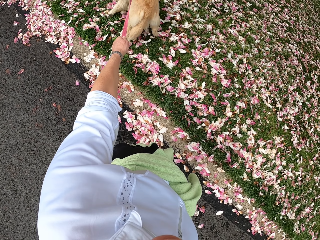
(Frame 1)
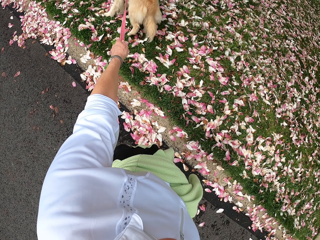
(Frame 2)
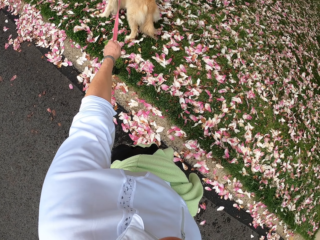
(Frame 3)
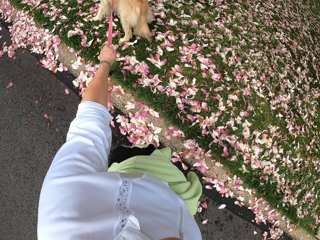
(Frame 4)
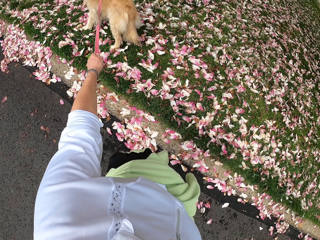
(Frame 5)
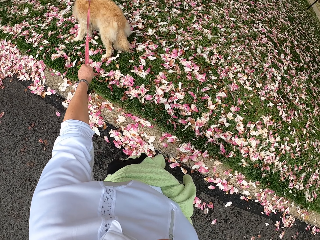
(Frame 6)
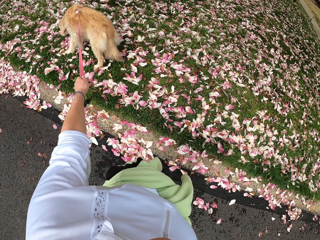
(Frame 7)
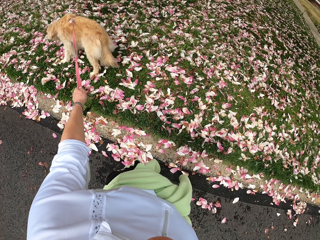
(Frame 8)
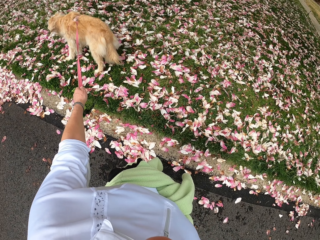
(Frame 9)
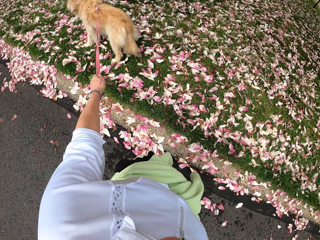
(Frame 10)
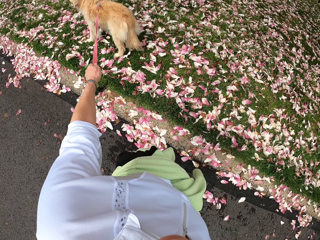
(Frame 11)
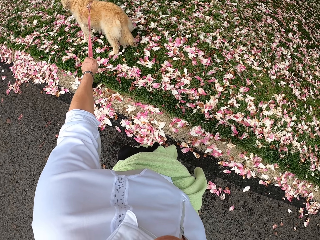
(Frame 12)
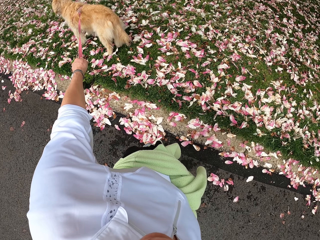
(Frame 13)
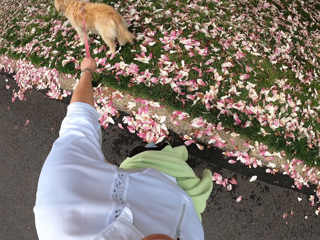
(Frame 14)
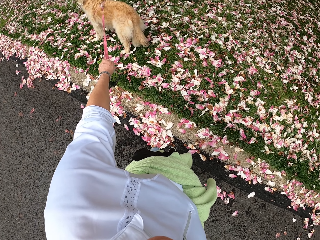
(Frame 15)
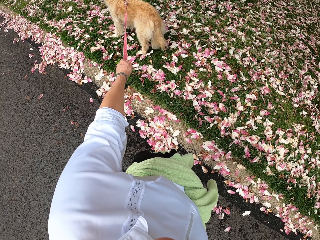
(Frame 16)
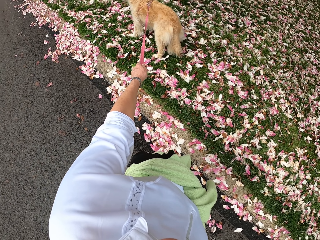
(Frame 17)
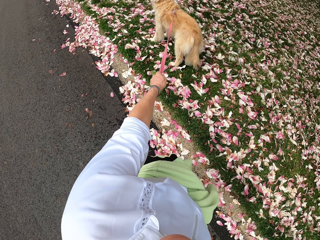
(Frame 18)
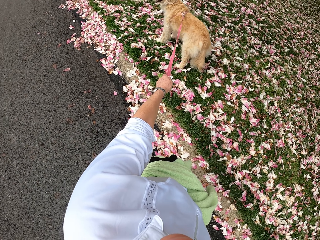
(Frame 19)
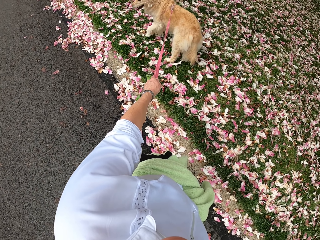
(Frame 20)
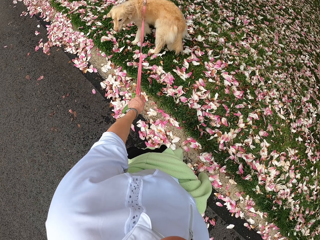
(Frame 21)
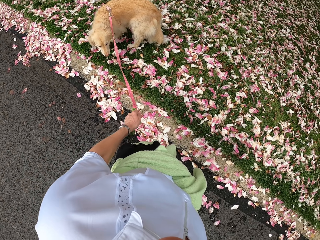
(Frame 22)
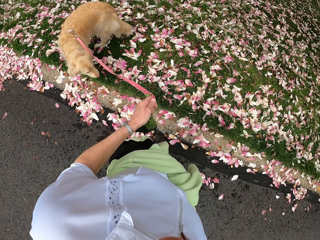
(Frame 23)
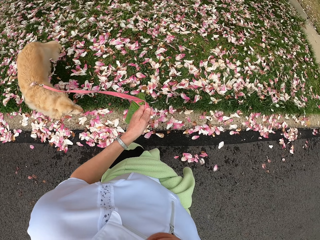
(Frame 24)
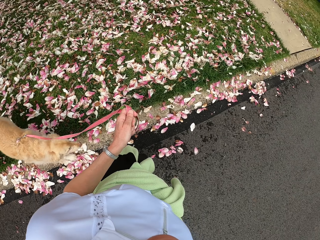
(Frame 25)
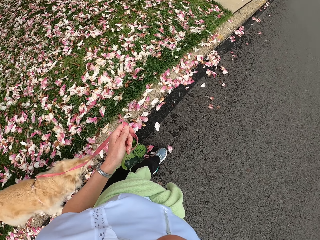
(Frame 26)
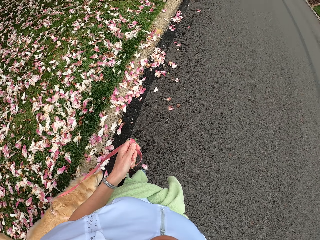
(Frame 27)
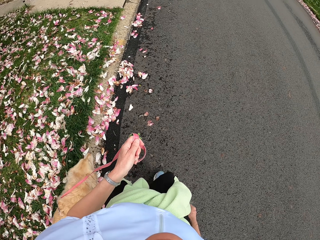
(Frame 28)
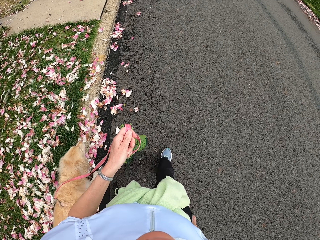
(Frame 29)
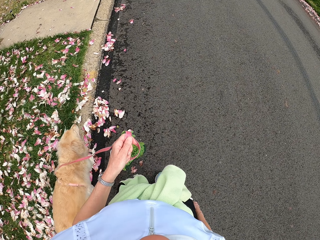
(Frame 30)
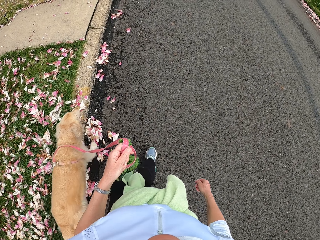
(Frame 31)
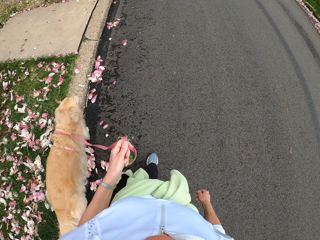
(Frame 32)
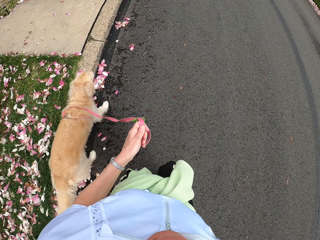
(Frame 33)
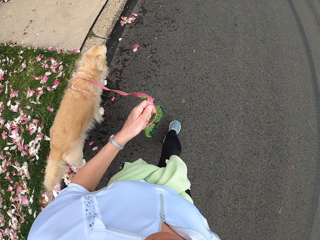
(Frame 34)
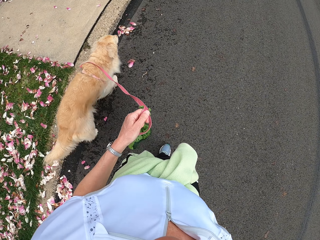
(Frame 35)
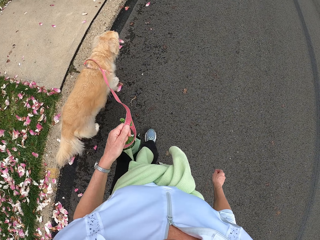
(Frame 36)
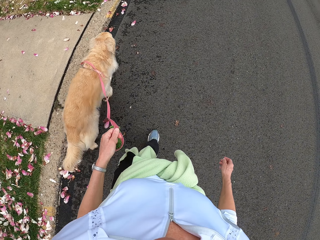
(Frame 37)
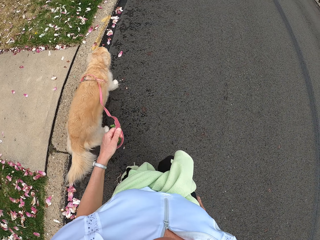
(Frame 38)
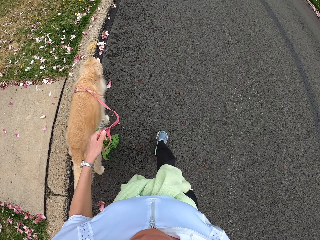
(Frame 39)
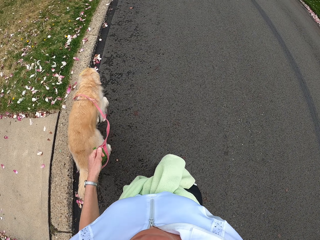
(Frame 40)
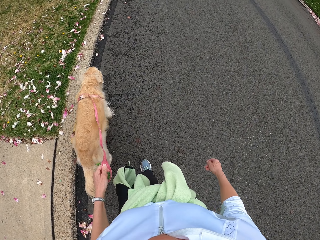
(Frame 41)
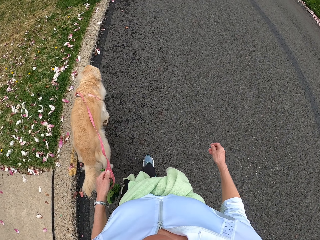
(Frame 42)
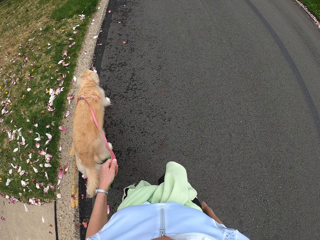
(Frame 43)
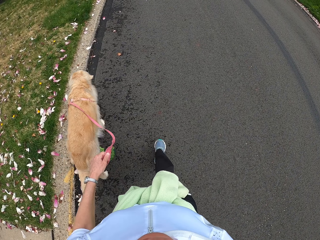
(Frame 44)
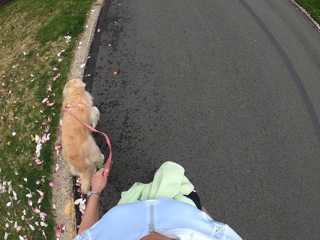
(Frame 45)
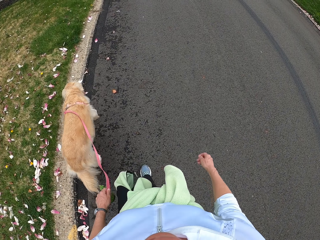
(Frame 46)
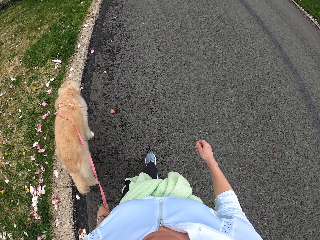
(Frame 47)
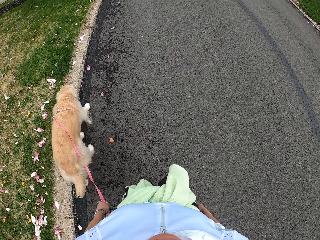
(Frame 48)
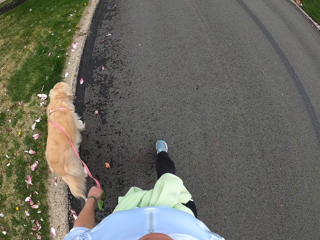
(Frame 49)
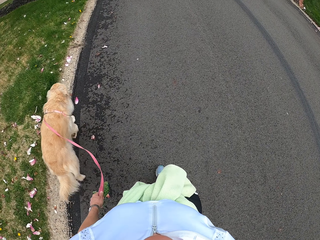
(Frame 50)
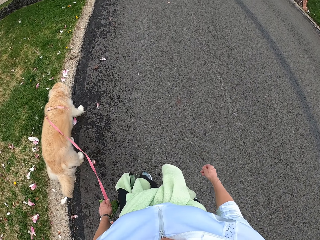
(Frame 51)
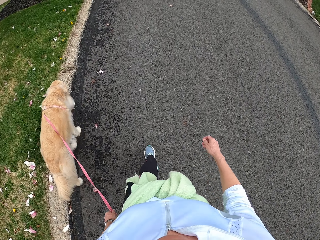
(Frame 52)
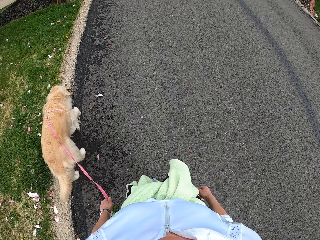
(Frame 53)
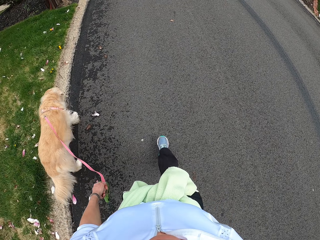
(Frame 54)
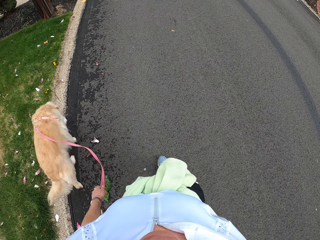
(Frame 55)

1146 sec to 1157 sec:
The camera wearer pulls the dog and walks along the road.

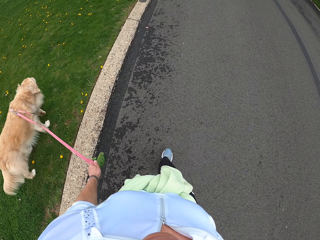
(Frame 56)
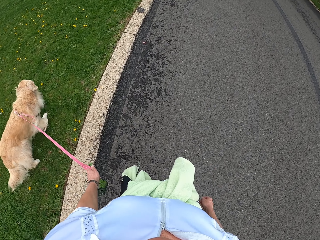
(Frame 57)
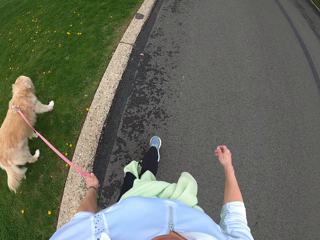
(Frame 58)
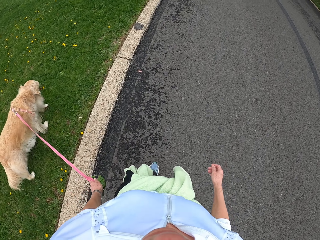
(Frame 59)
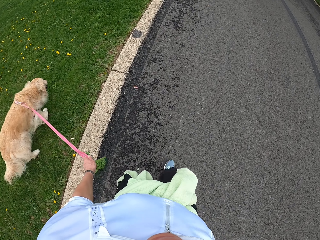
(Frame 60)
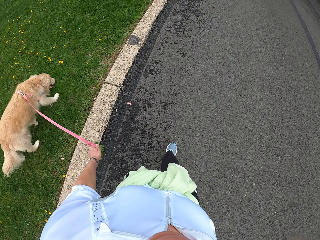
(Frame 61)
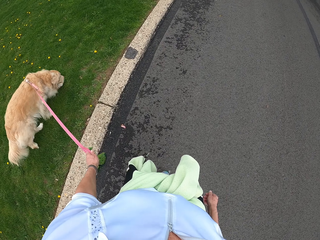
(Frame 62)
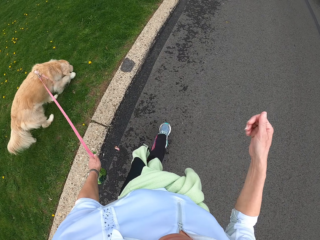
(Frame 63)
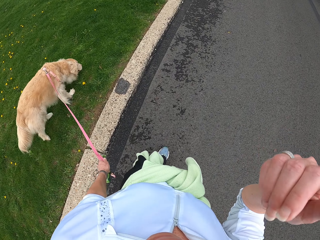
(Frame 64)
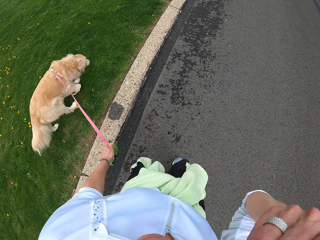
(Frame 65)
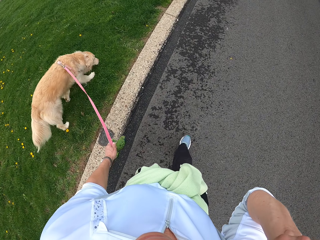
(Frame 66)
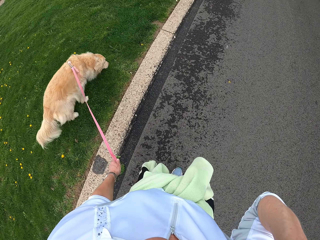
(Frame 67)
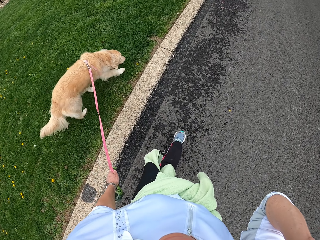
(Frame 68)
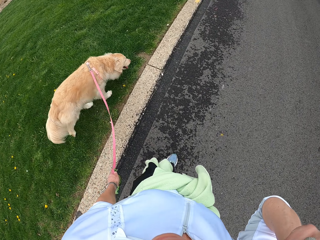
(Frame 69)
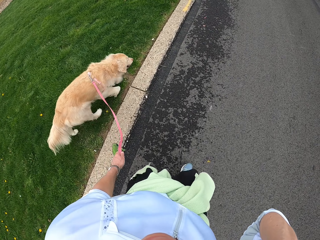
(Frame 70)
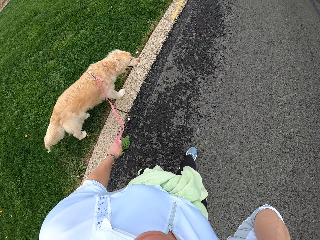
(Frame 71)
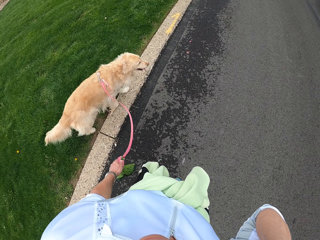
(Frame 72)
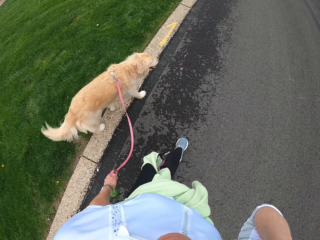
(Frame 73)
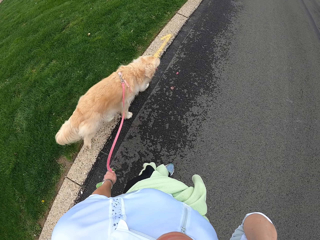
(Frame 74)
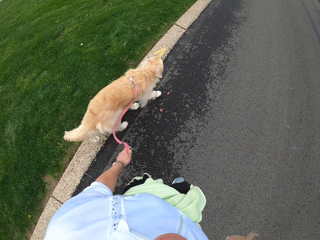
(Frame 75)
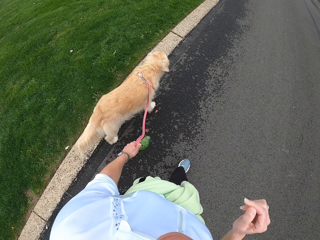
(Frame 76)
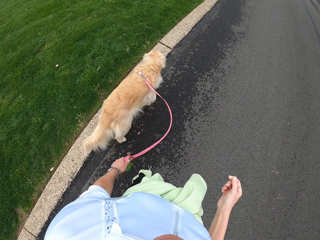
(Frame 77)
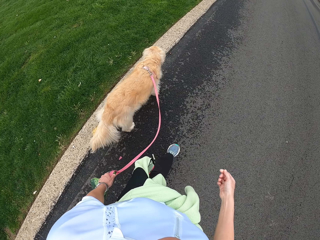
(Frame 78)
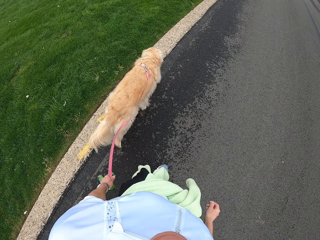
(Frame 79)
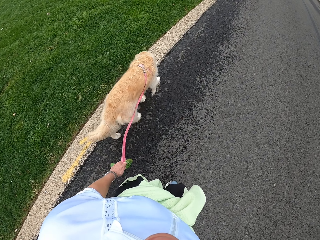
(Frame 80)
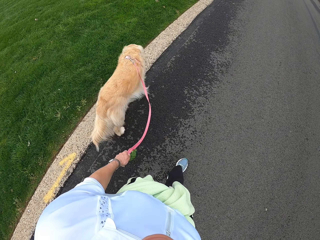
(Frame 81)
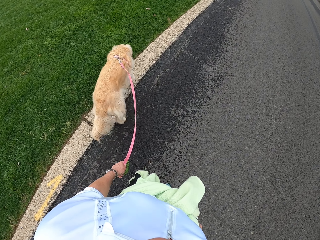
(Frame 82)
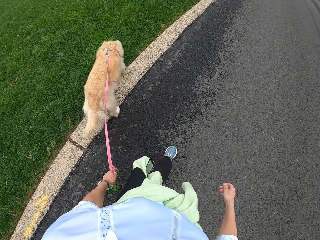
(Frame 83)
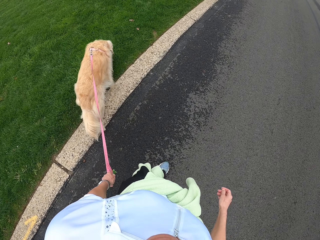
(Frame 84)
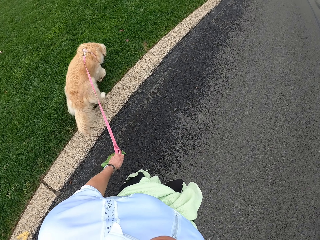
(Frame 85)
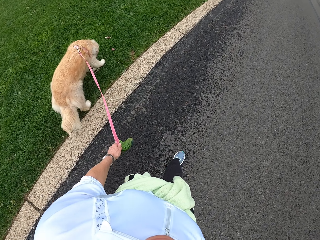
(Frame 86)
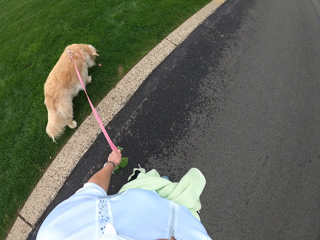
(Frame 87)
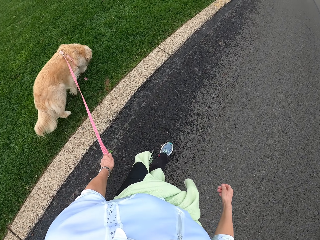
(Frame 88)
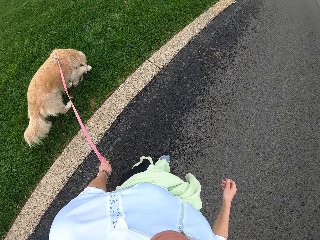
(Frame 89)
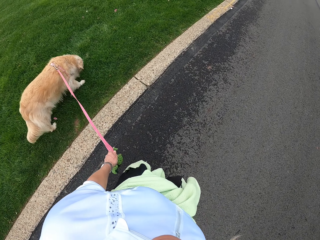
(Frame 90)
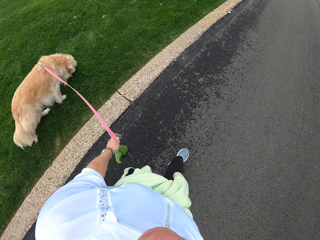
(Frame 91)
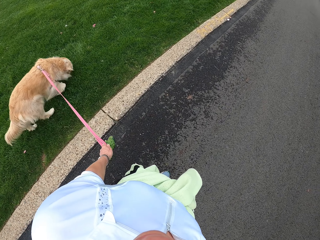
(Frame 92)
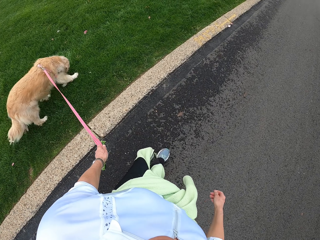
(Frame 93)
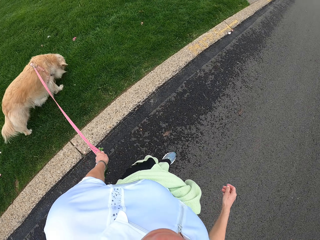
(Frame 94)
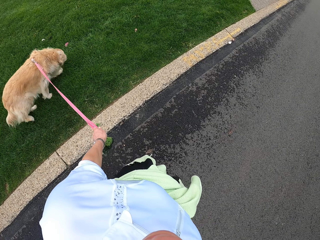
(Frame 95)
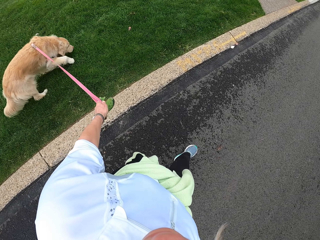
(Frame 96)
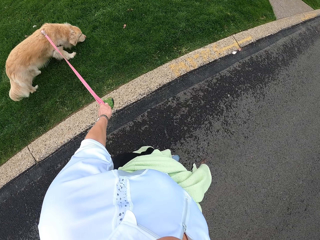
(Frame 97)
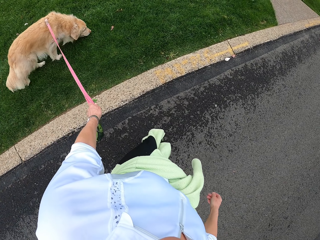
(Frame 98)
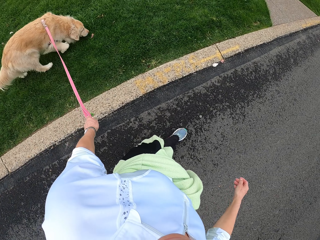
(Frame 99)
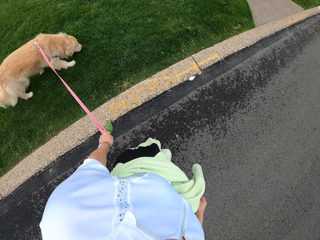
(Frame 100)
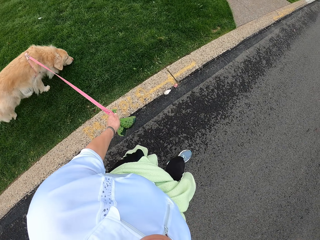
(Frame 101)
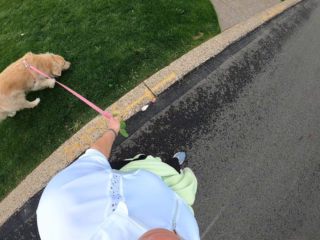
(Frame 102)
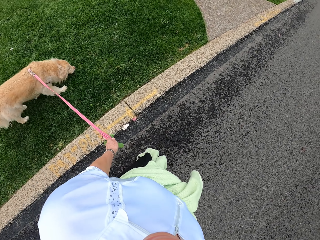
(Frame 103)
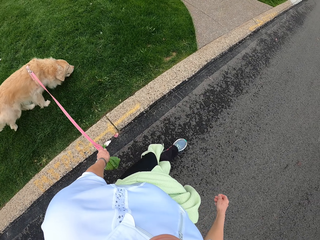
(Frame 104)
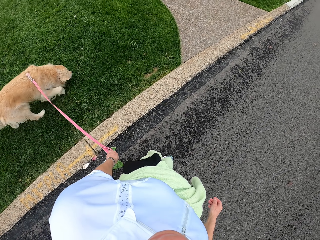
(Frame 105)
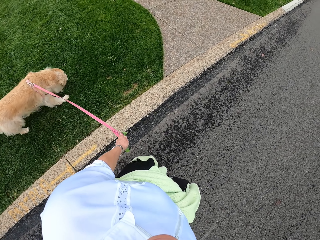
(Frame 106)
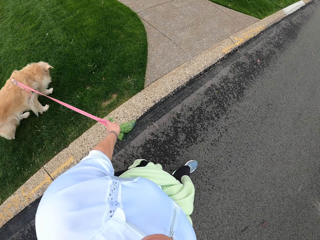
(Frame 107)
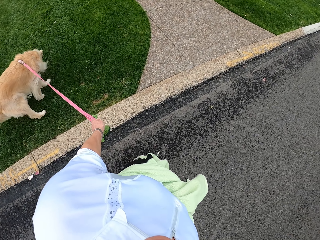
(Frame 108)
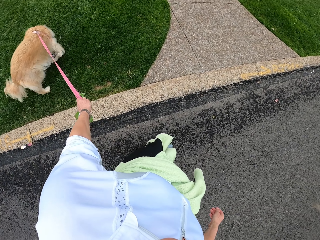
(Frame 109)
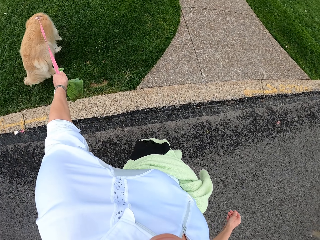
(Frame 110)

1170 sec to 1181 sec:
The camera wearer lifts up the hand. They put the hand down. They walk along the road.
